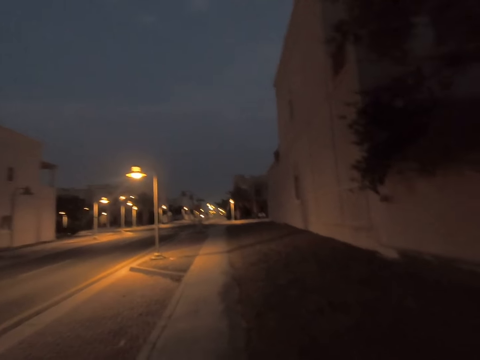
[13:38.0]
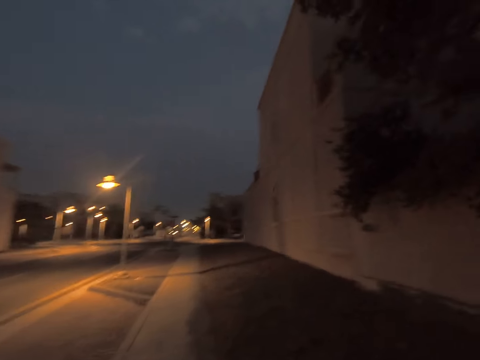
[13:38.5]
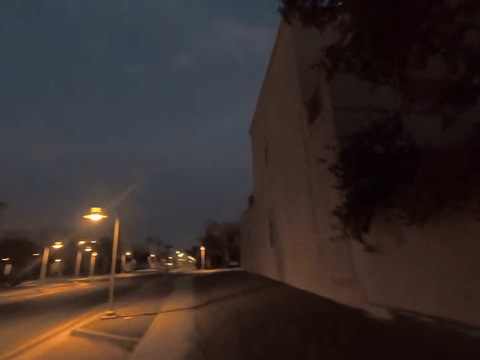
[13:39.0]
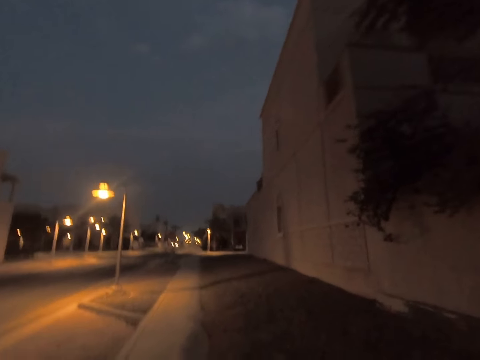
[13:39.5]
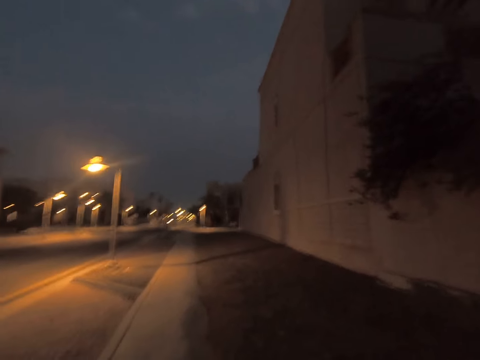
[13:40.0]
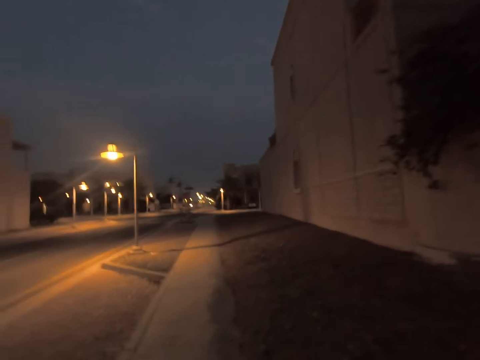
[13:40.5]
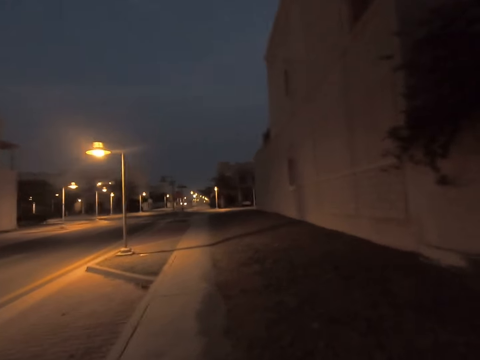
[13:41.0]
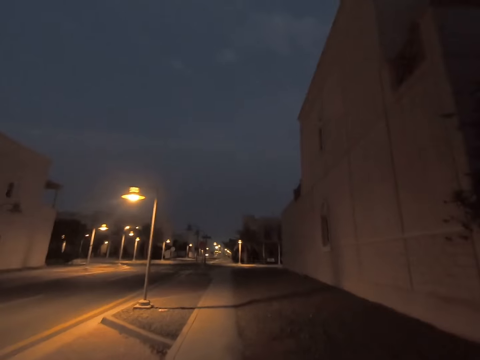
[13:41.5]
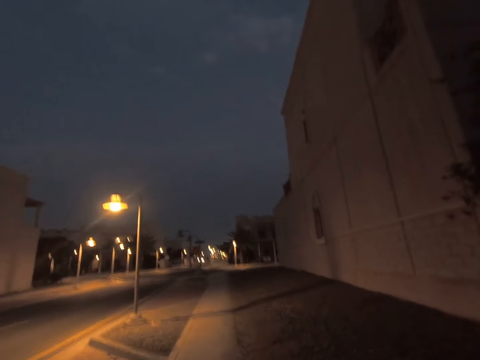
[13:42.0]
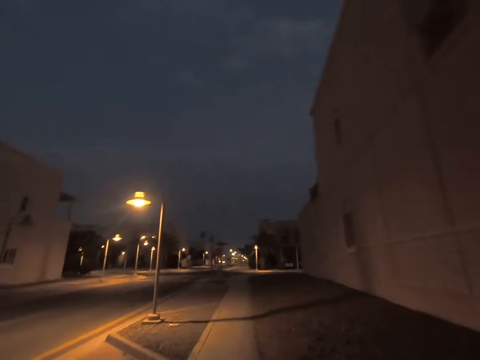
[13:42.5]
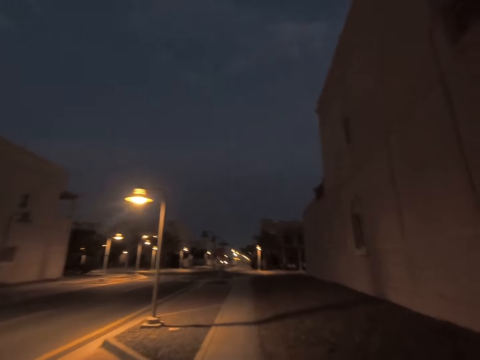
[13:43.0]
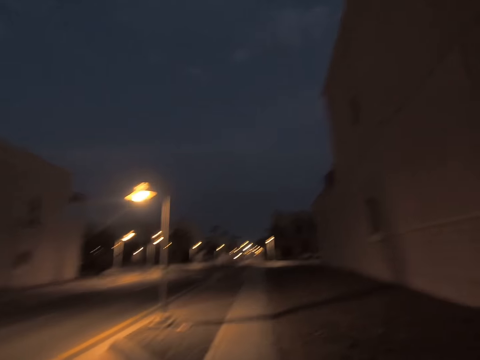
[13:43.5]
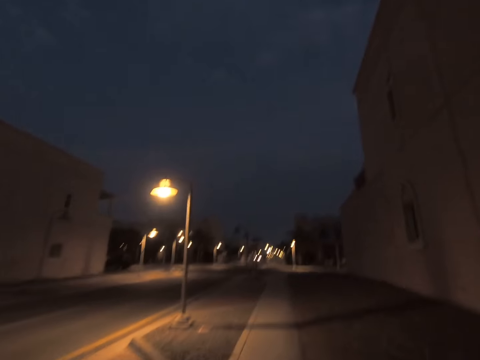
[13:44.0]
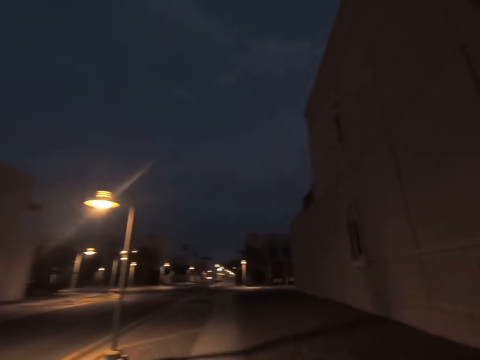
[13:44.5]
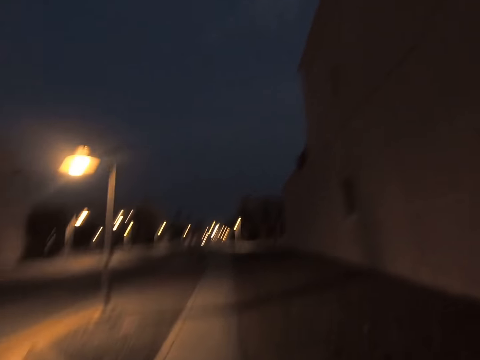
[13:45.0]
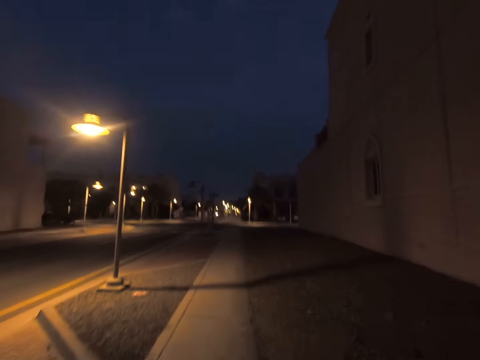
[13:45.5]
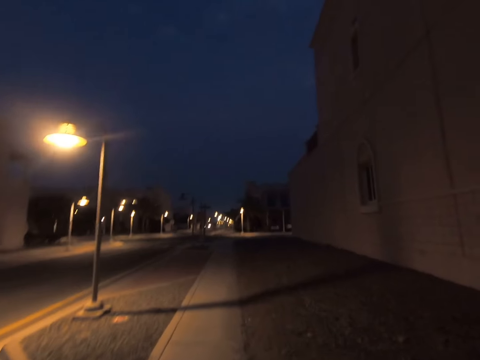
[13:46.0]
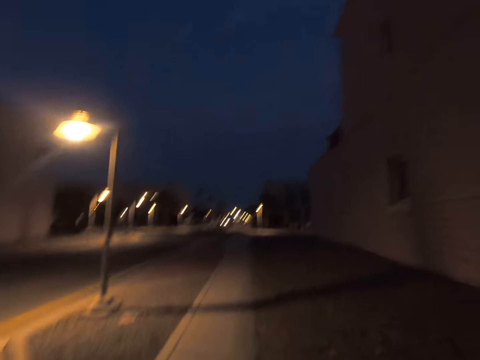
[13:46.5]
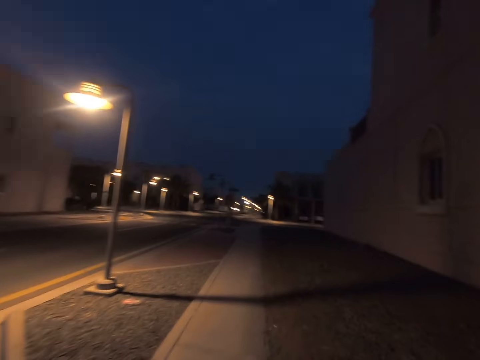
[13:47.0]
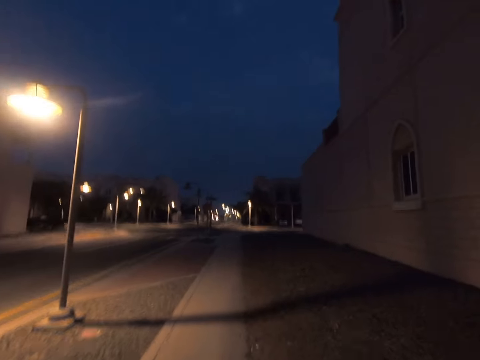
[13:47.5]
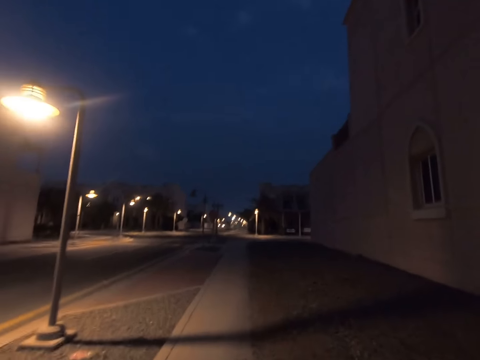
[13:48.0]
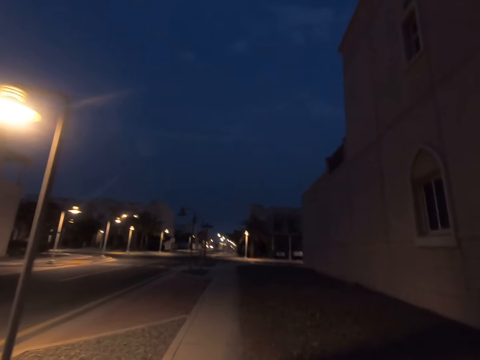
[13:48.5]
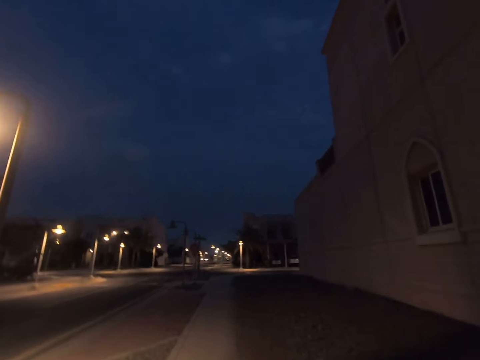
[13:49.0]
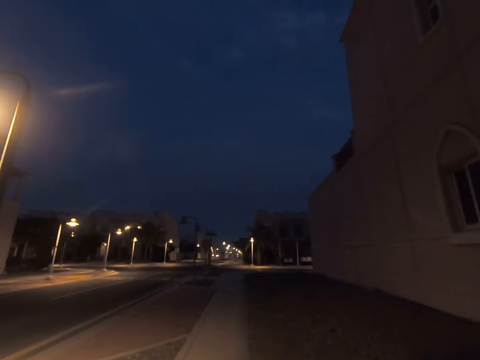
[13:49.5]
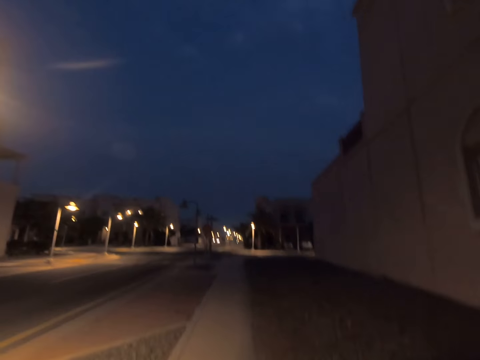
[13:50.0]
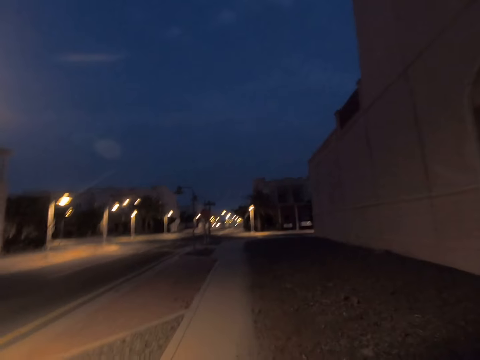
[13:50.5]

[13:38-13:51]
The camera wearer walks around.

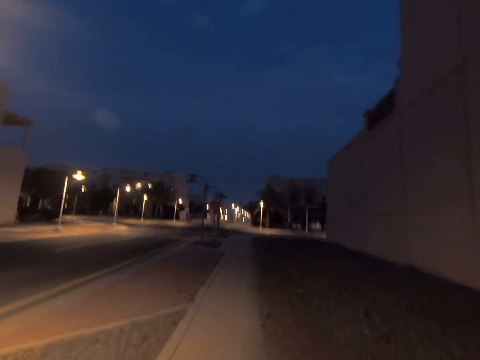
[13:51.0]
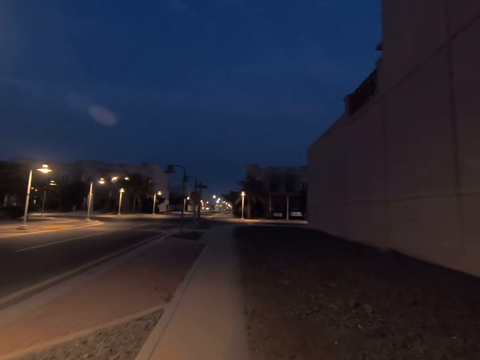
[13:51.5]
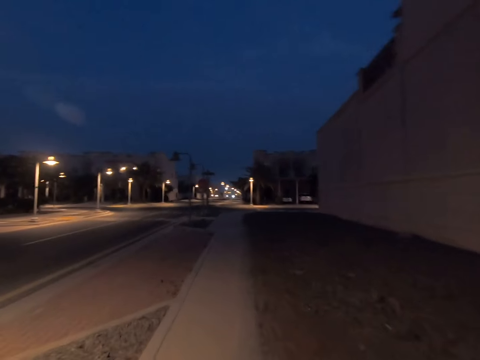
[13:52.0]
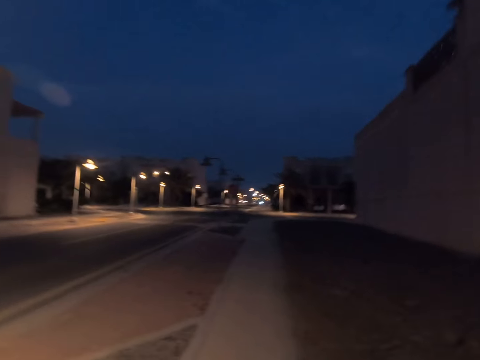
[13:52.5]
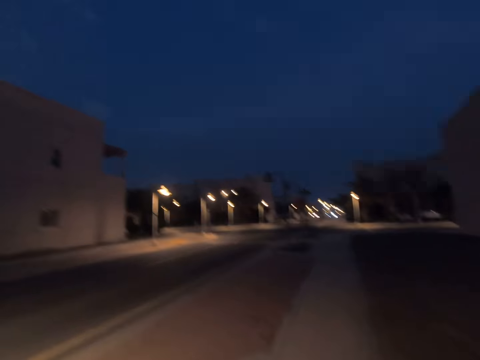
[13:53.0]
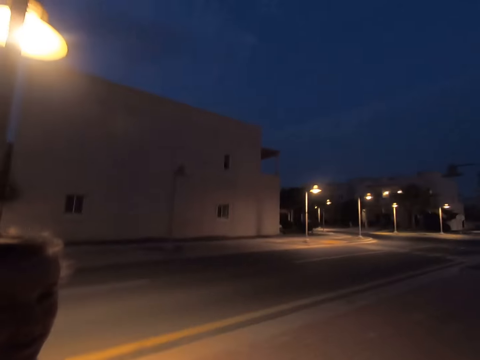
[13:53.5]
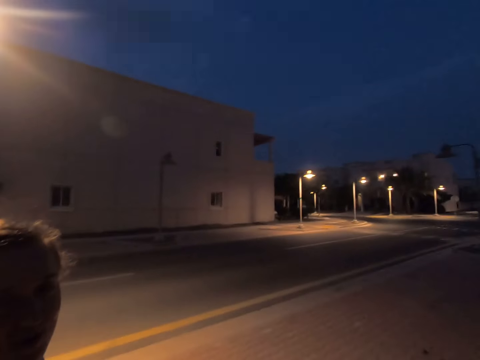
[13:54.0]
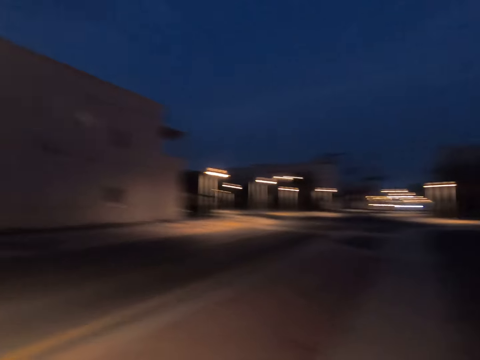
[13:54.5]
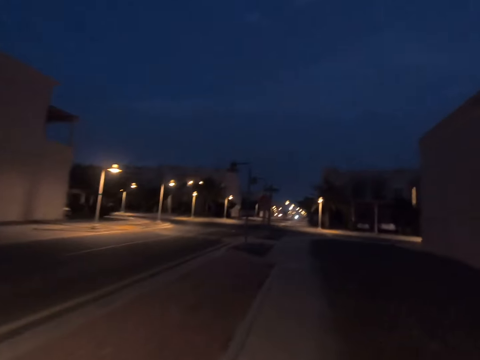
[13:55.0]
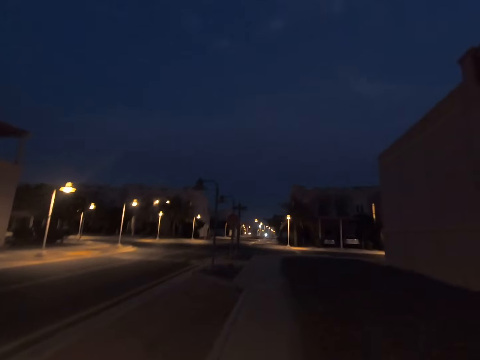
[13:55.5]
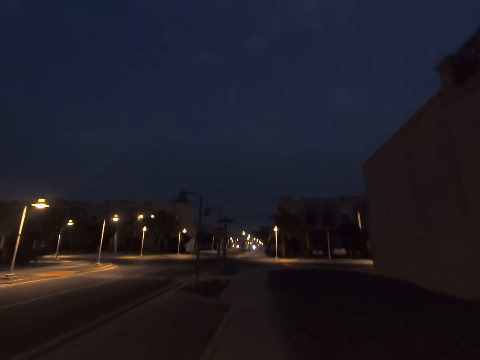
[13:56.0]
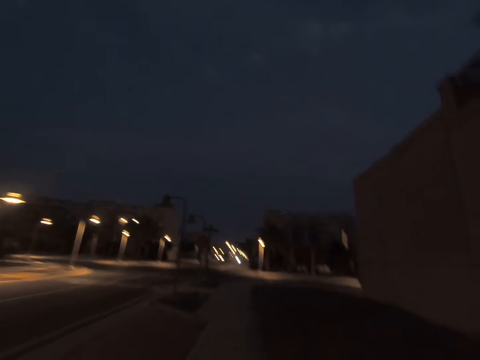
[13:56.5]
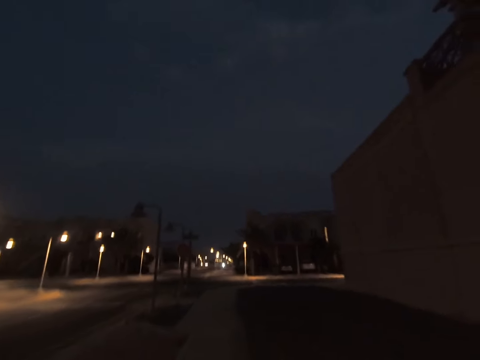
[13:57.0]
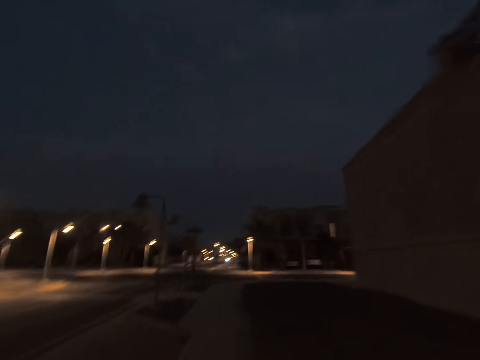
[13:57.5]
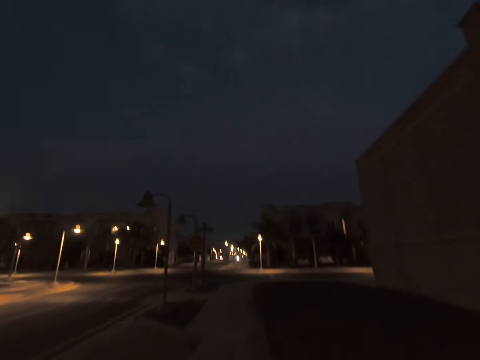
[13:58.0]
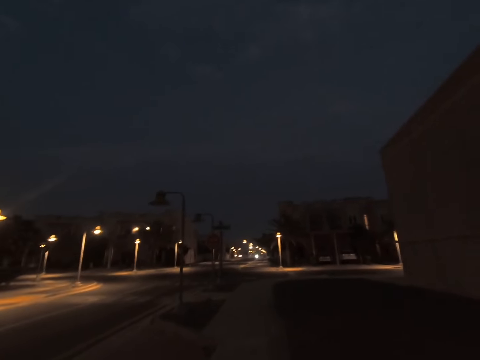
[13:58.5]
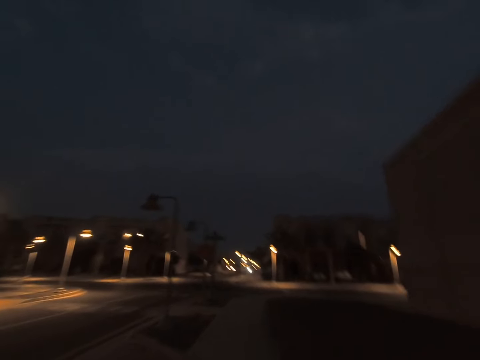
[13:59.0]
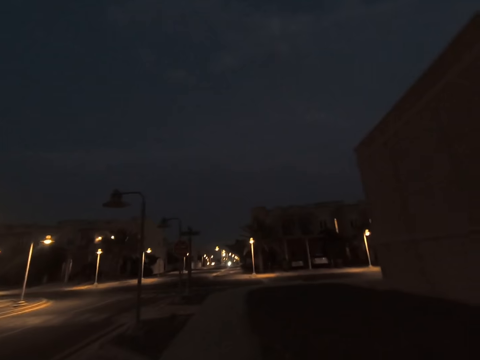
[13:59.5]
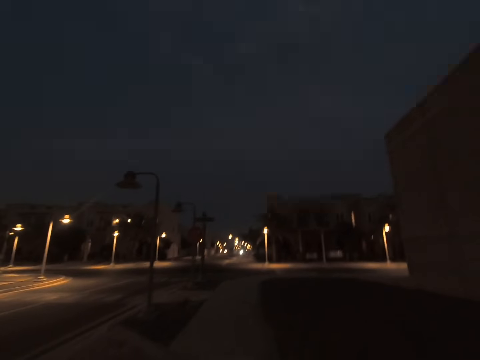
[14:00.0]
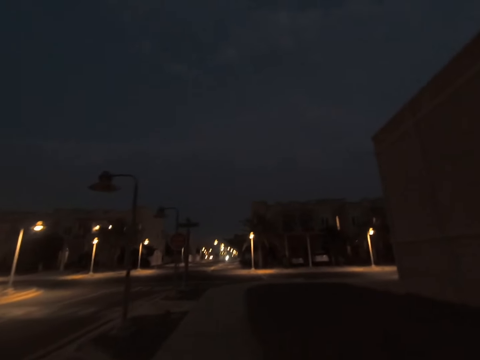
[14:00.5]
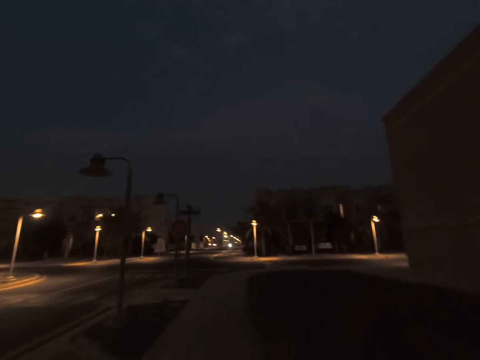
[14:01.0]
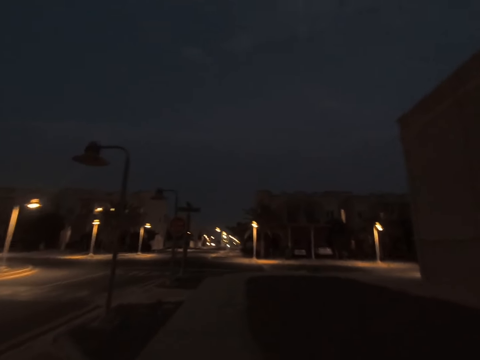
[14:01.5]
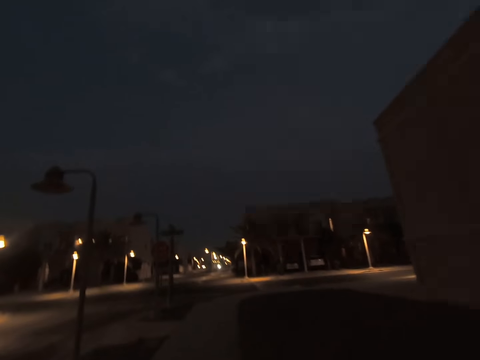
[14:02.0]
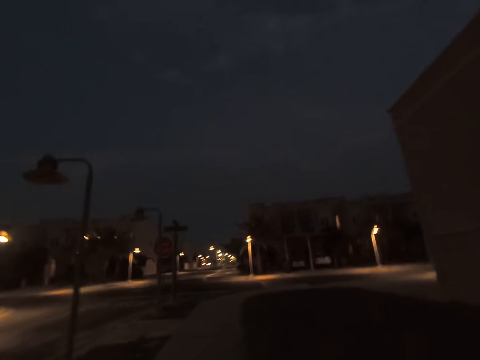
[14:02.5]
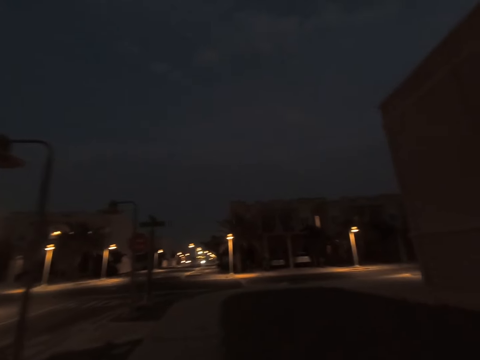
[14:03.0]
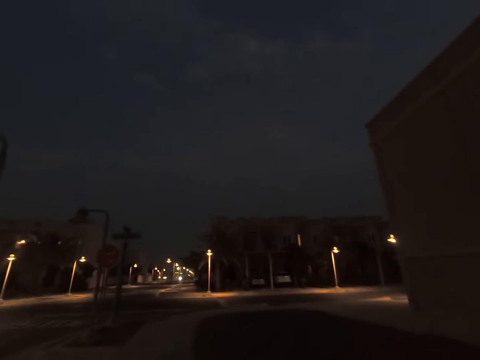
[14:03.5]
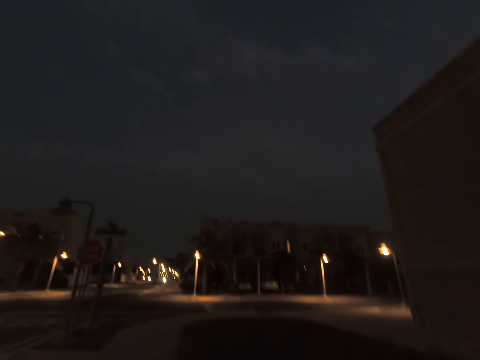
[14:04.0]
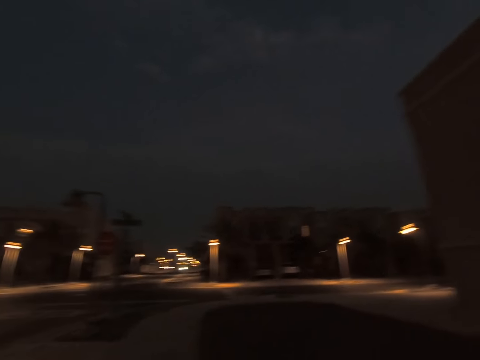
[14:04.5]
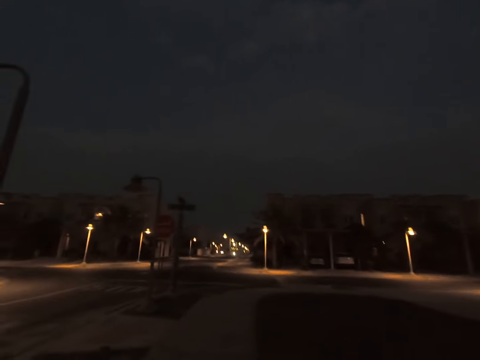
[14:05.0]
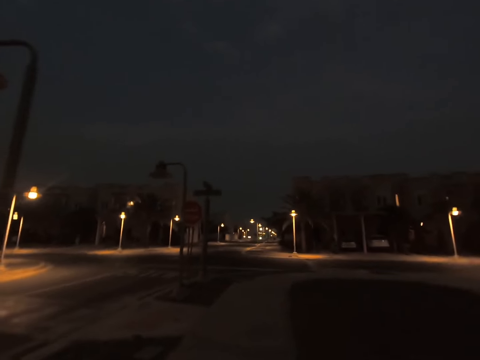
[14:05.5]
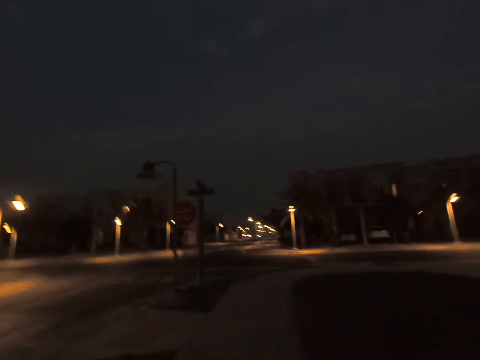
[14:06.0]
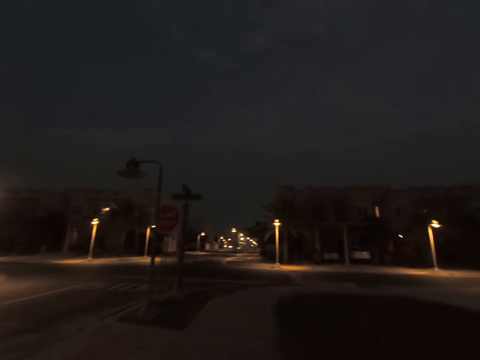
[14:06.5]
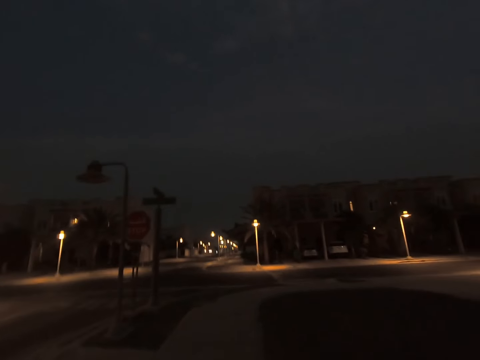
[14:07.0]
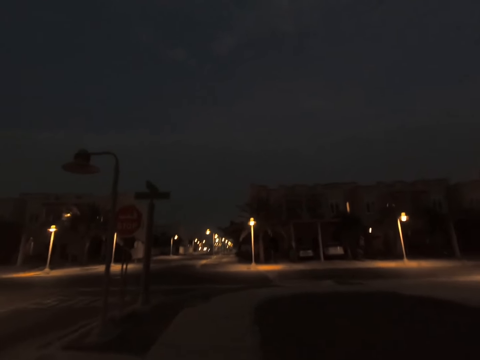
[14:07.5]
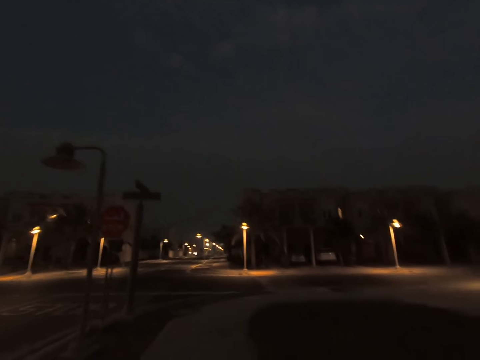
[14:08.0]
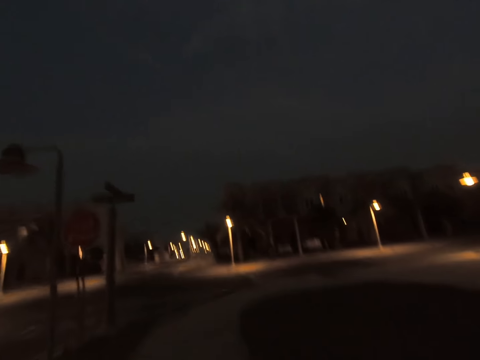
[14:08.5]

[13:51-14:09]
The camera wearer stares at a woman. They walk on the sidewalk.
